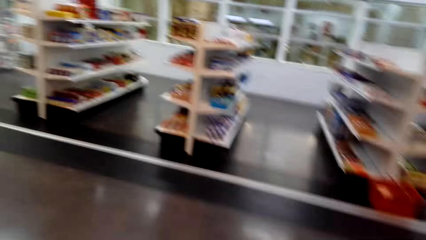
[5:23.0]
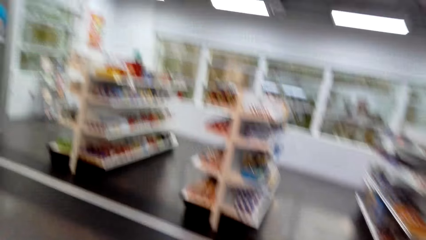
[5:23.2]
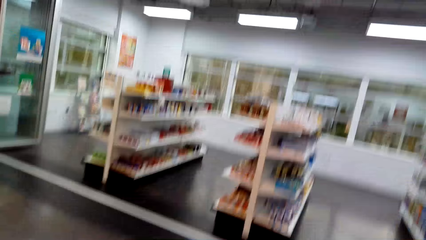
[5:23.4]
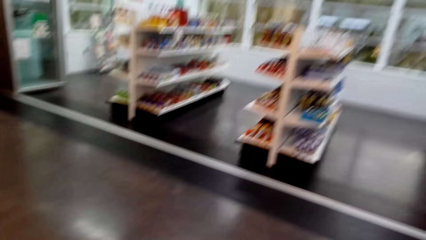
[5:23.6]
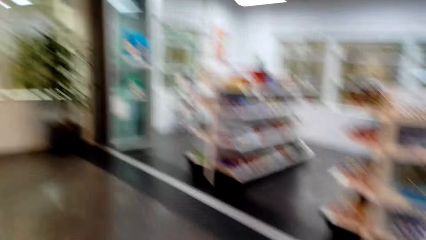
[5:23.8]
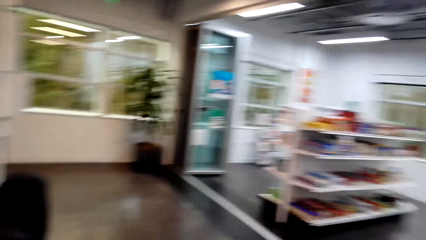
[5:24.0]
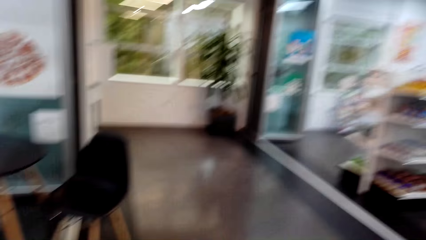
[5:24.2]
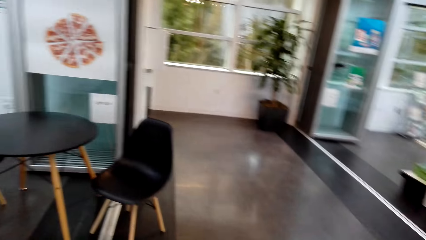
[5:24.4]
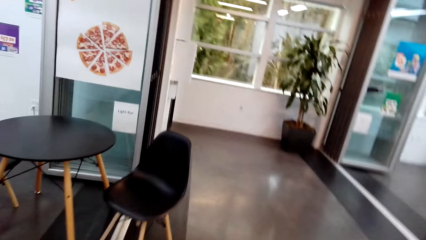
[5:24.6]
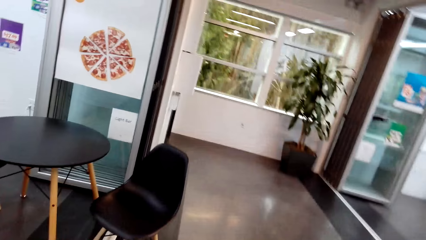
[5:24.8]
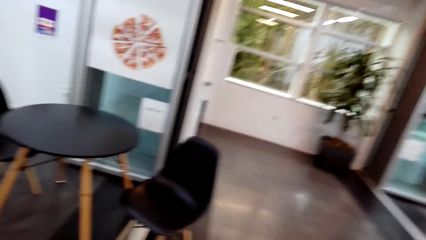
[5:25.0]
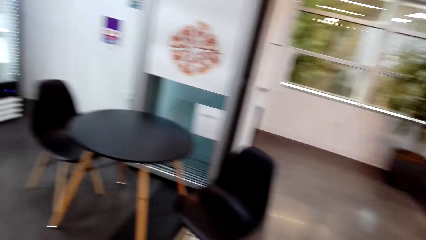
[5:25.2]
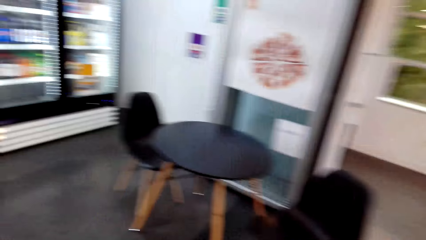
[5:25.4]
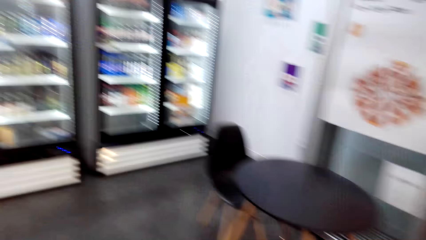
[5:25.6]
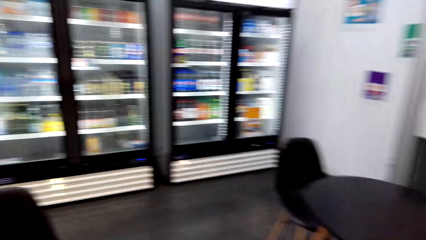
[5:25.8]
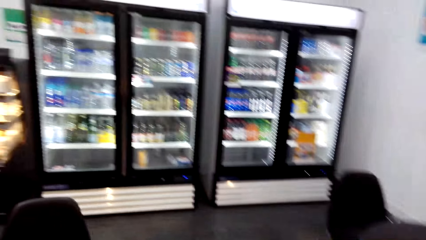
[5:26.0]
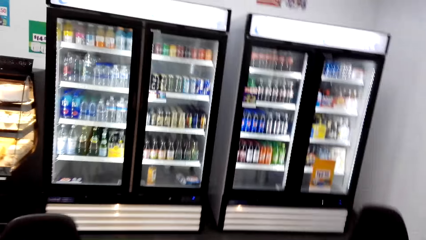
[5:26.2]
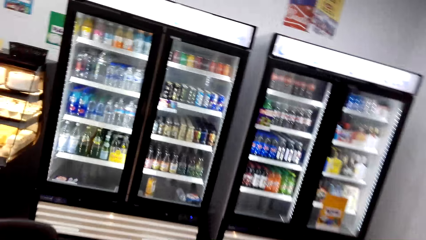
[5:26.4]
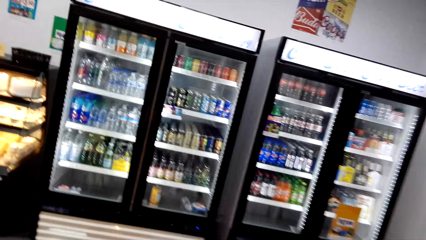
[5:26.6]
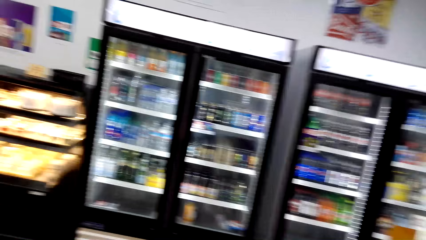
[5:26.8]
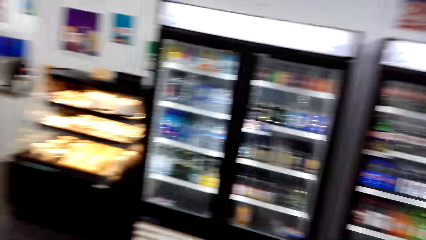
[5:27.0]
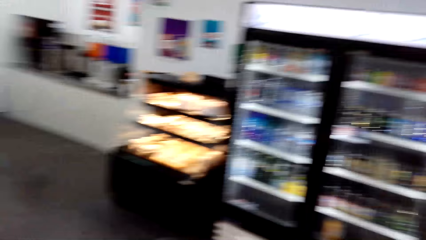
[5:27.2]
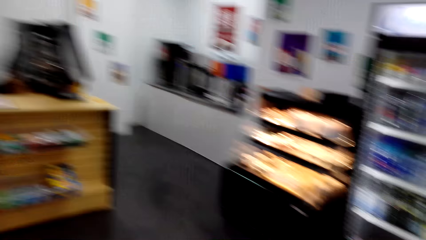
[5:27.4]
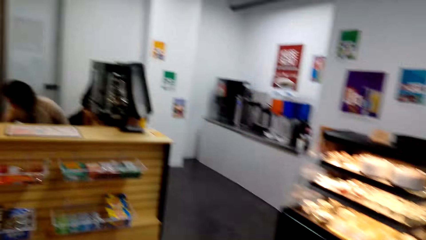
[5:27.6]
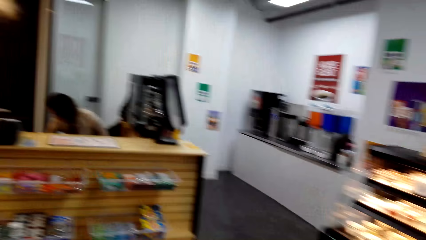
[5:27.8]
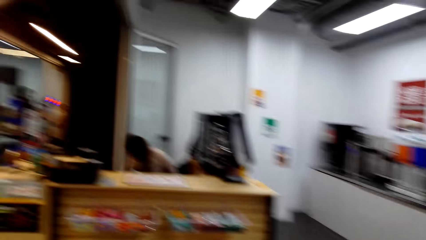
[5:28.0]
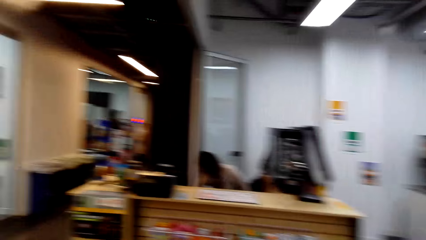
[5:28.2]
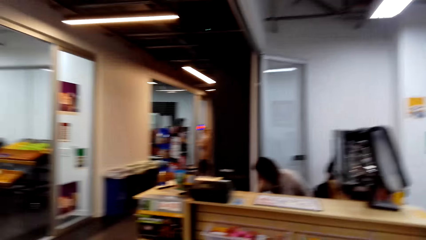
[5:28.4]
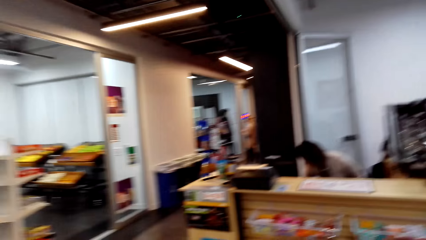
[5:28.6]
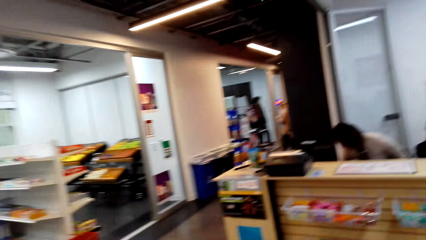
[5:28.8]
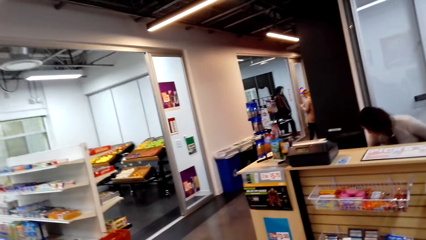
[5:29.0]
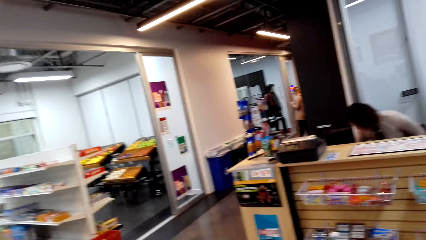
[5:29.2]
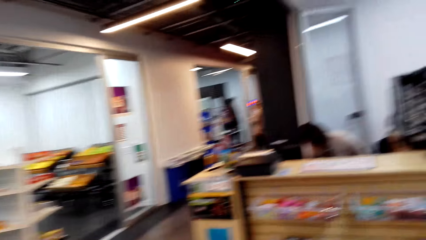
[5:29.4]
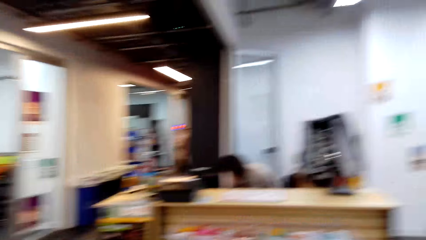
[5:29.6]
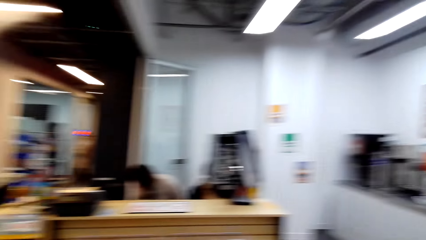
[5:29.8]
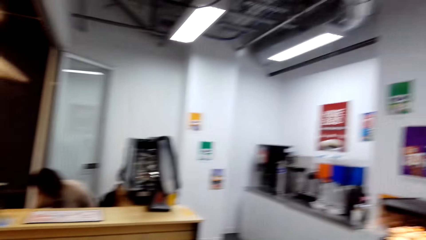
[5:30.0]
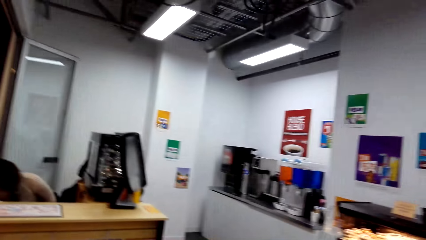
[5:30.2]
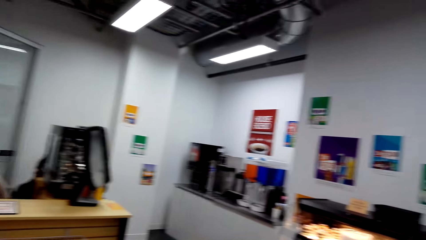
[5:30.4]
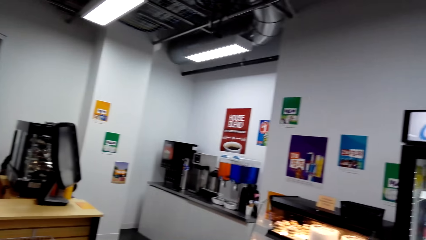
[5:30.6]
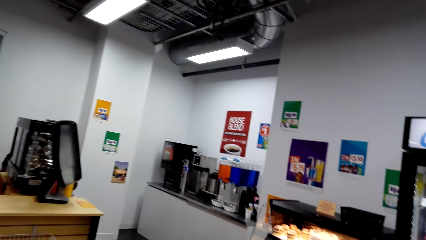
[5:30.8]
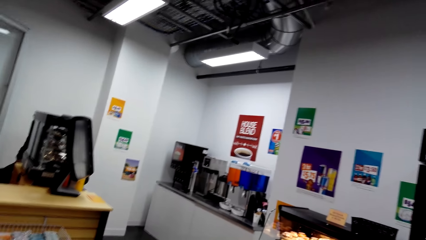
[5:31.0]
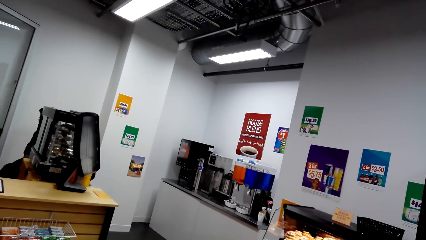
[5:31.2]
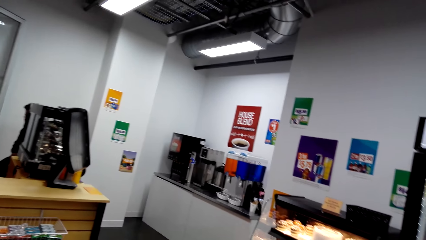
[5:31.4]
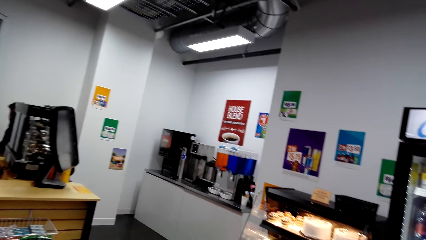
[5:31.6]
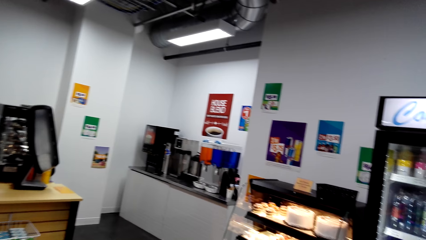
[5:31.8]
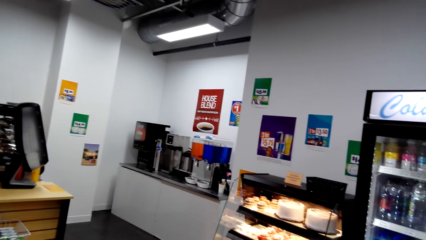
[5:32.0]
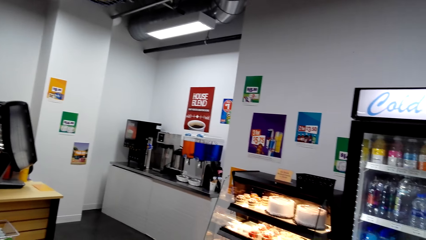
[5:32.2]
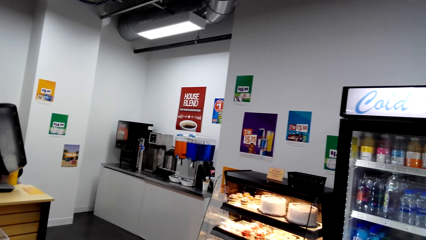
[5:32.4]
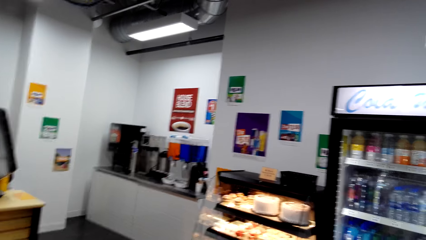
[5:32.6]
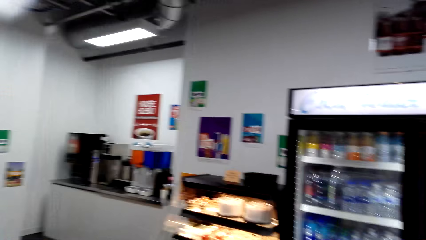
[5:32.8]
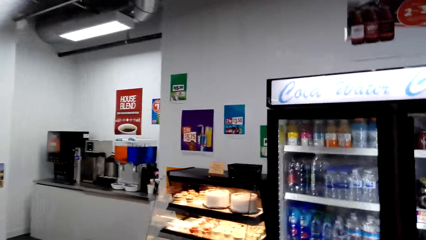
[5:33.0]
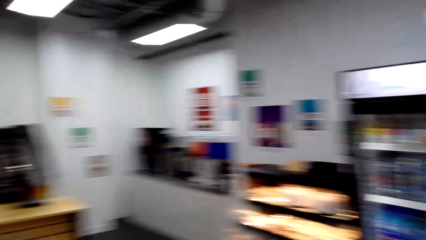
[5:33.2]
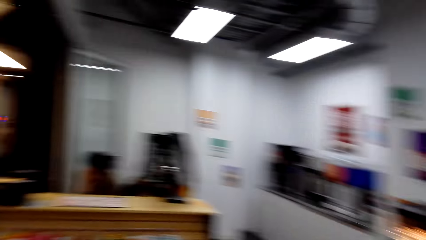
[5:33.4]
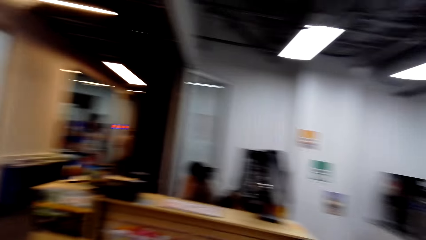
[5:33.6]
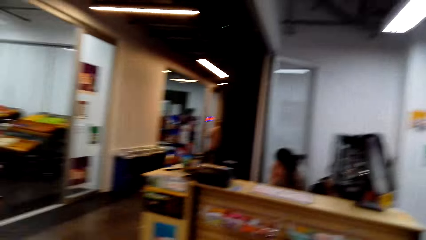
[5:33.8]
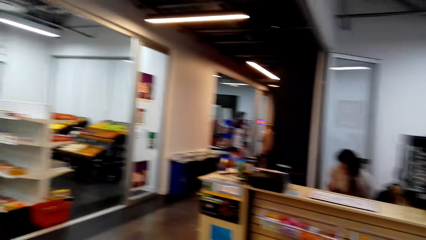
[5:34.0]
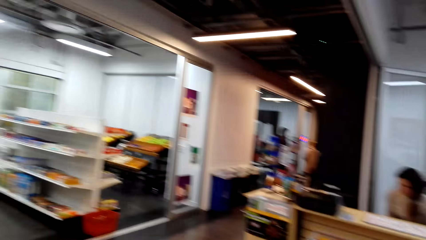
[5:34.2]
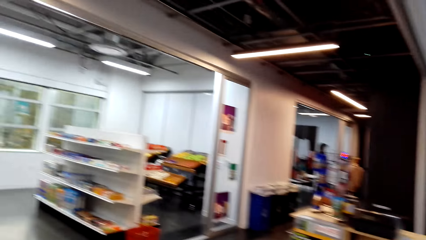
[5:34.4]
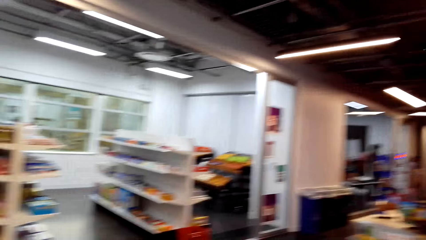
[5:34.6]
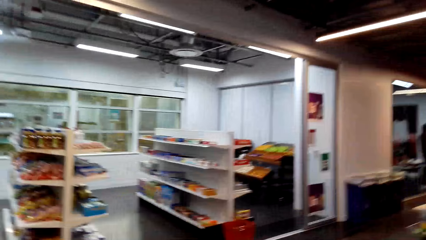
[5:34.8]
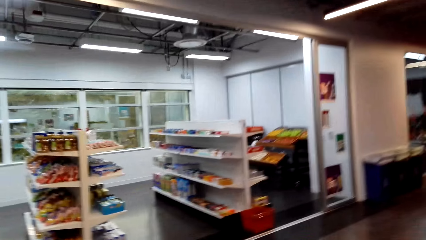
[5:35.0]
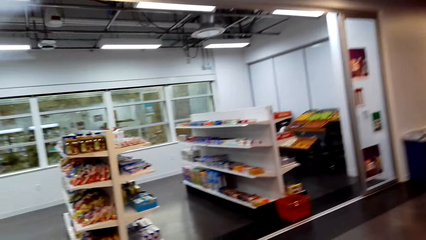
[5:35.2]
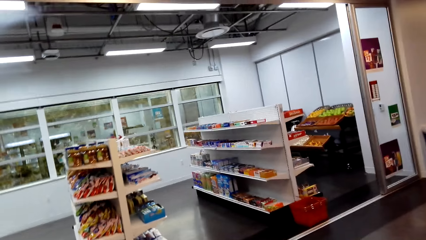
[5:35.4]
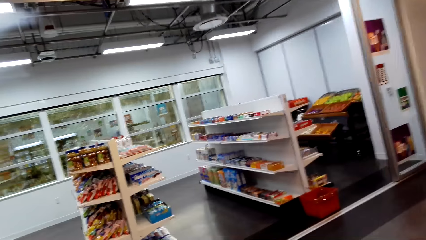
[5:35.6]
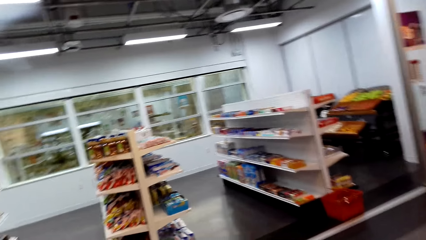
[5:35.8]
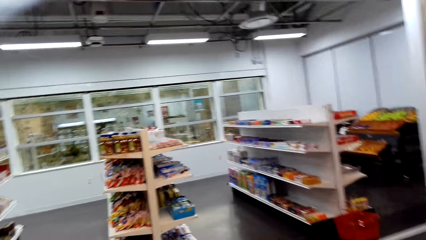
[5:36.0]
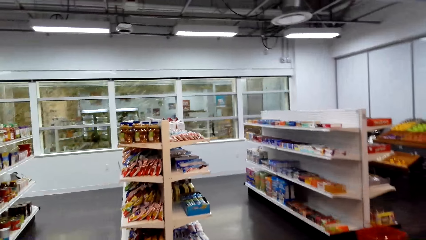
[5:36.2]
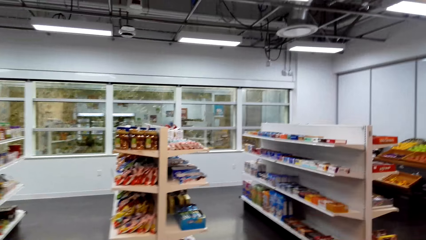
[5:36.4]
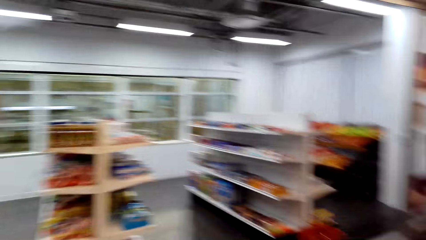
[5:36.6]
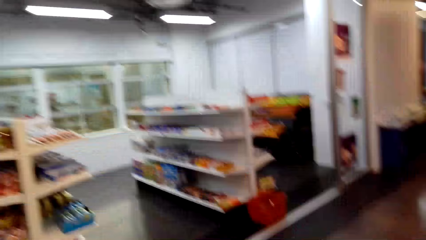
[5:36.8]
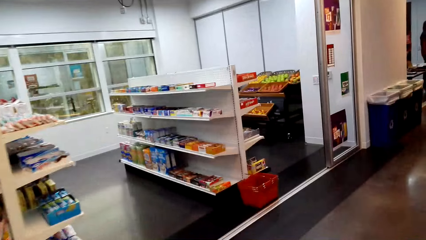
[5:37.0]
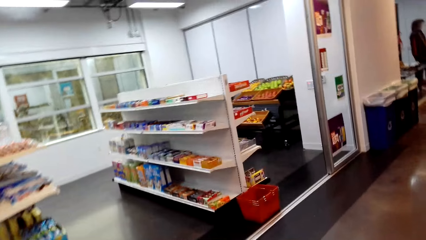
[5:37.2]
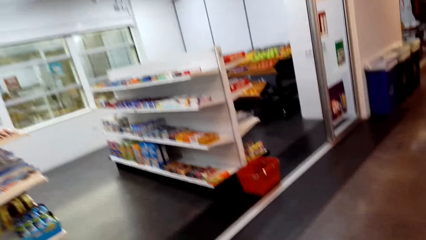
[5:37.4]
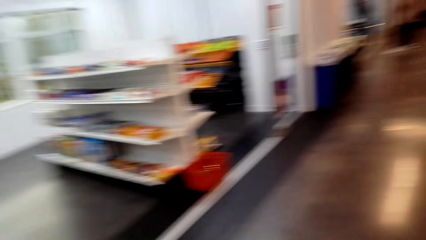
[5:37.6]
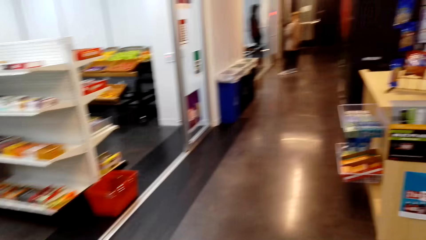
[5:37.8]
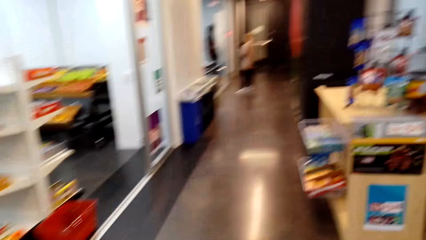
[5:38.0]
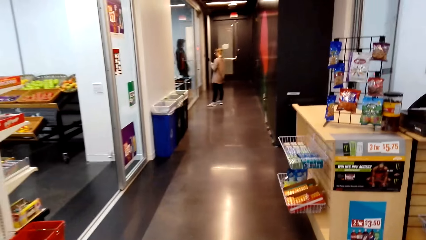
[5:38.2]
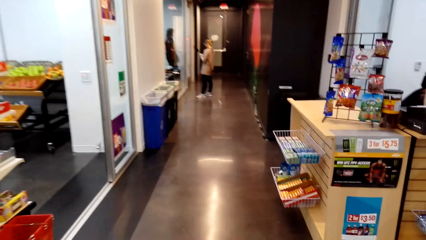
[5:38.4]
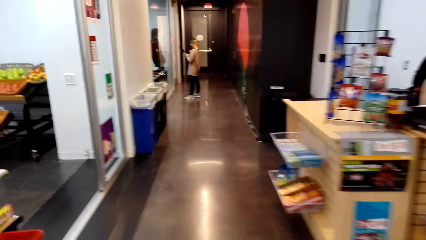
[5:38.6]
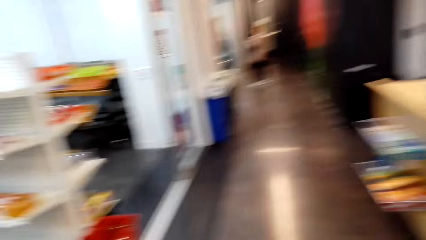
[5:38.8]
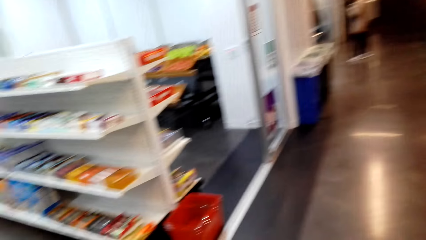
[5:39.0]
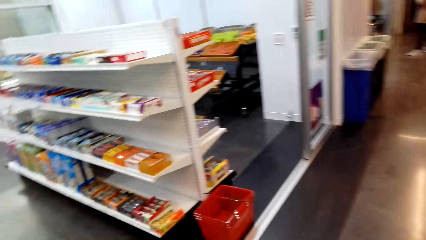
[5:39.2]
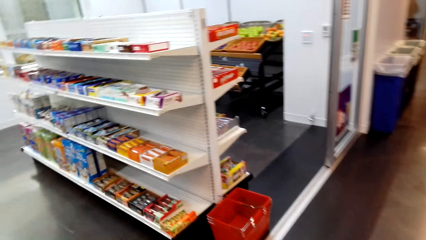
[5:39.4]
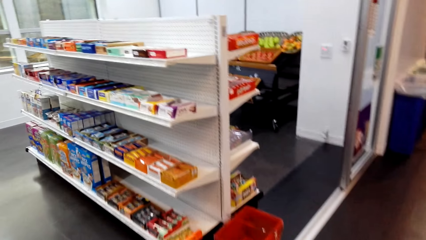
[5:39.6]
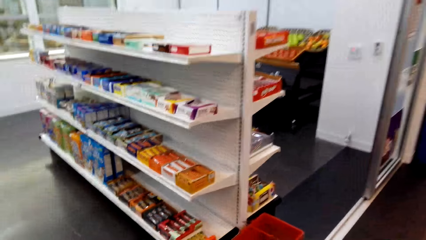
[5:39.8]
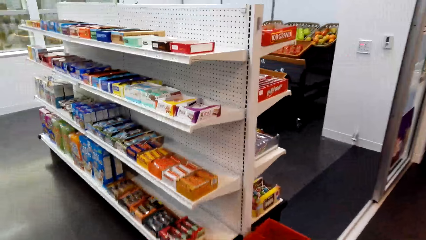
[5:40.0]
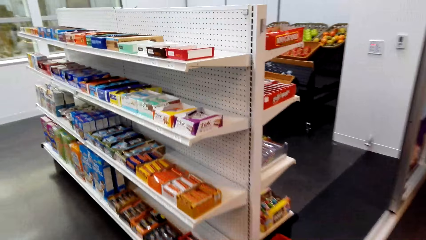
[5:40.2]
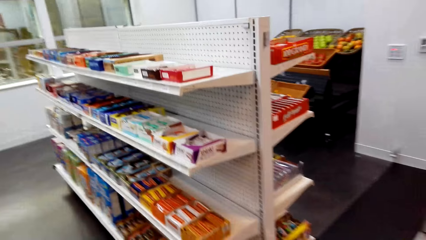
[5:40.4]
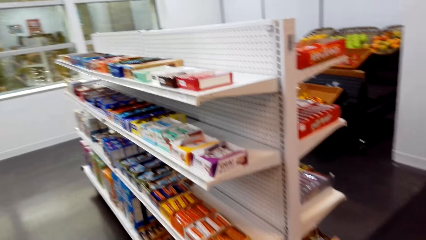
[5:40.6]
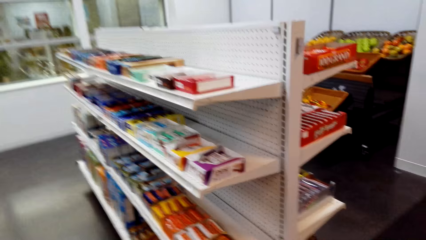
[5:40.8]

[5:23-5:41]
The camera wearer looks around. They look around again. They walk around.
